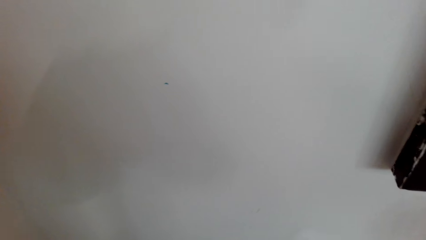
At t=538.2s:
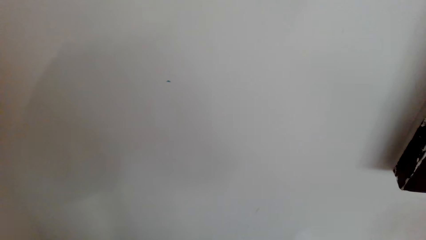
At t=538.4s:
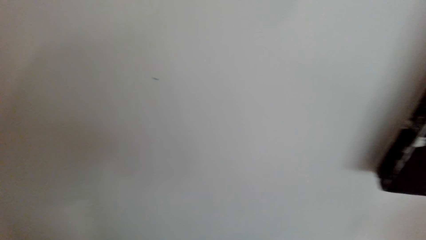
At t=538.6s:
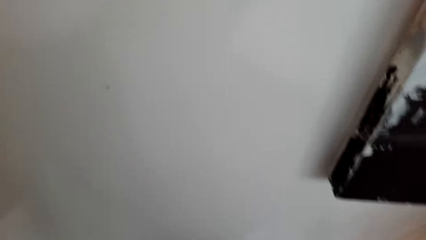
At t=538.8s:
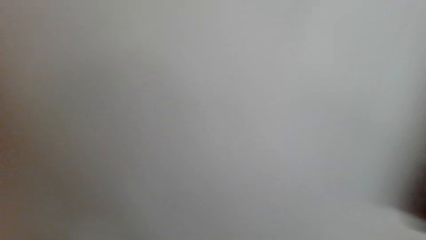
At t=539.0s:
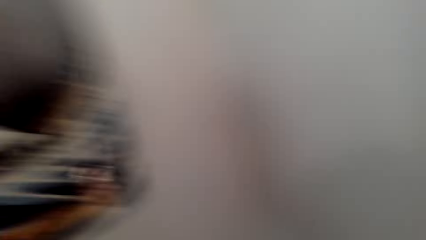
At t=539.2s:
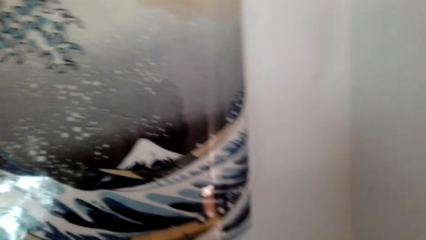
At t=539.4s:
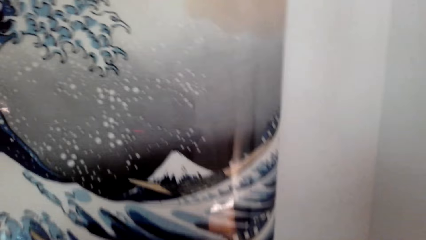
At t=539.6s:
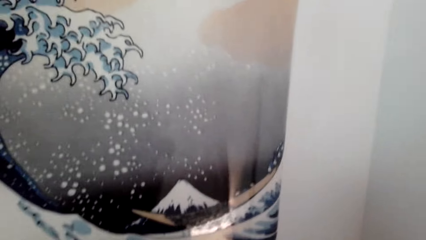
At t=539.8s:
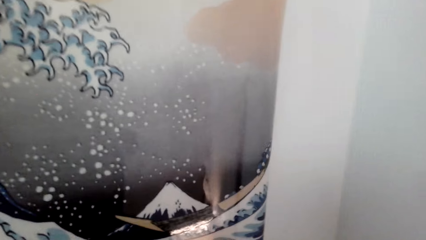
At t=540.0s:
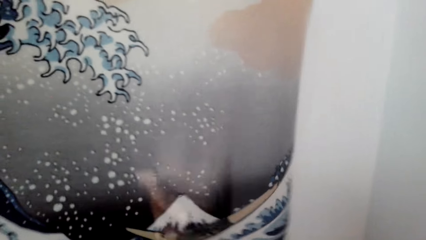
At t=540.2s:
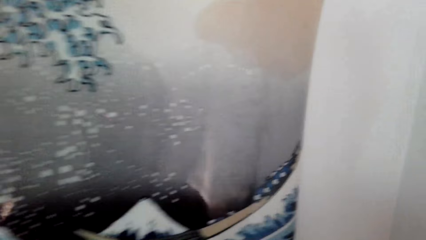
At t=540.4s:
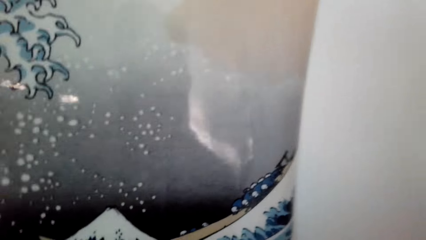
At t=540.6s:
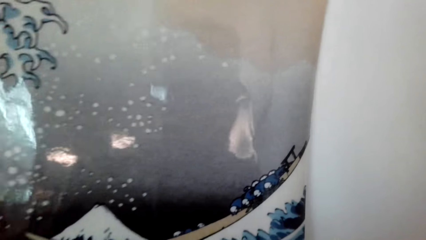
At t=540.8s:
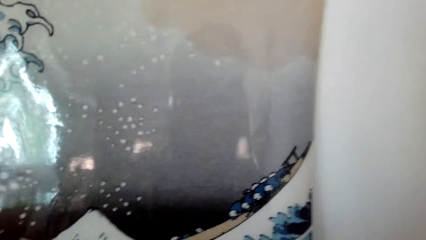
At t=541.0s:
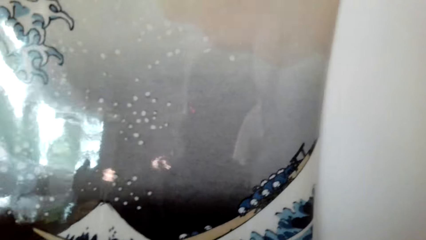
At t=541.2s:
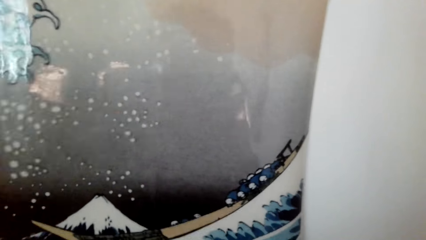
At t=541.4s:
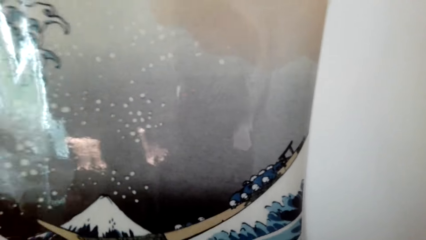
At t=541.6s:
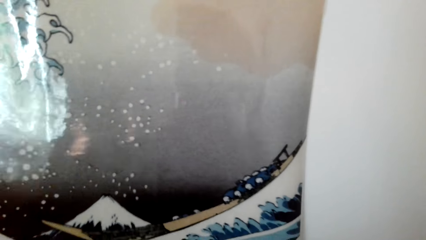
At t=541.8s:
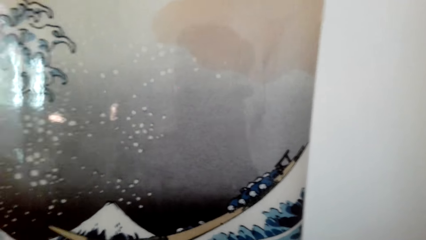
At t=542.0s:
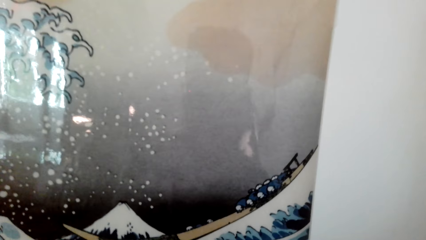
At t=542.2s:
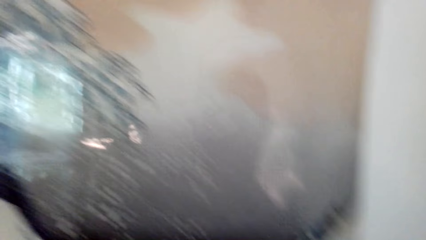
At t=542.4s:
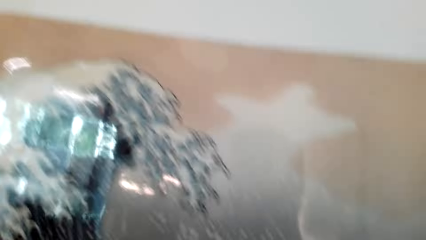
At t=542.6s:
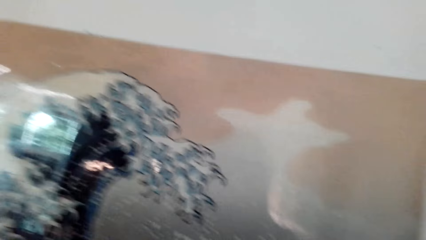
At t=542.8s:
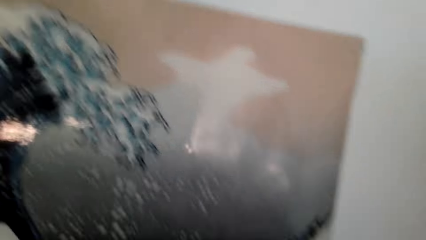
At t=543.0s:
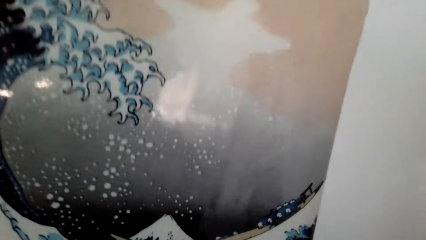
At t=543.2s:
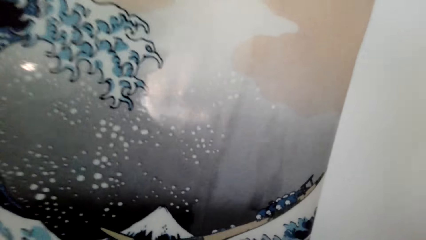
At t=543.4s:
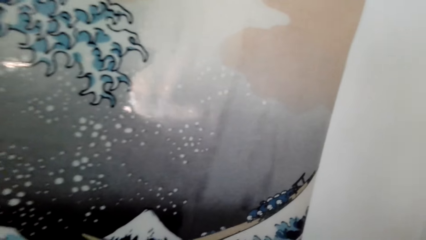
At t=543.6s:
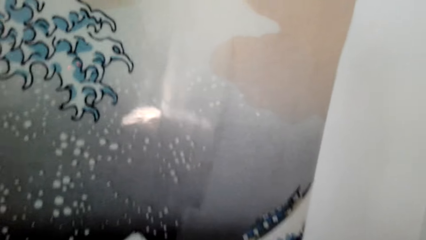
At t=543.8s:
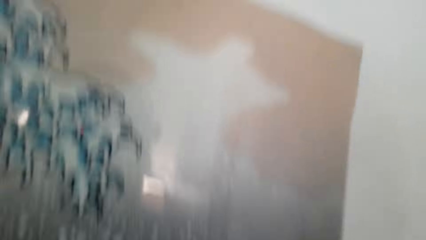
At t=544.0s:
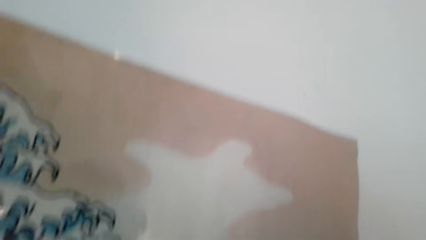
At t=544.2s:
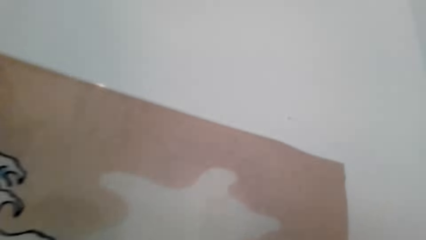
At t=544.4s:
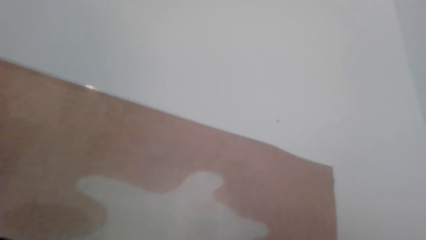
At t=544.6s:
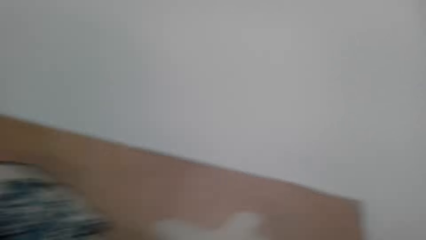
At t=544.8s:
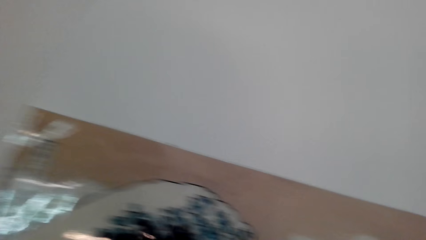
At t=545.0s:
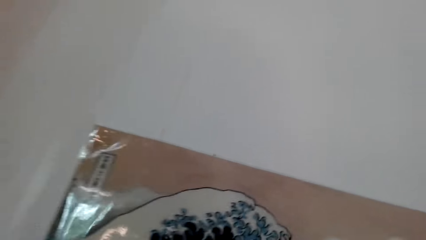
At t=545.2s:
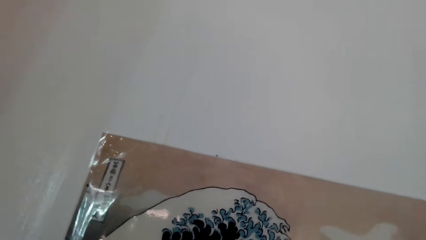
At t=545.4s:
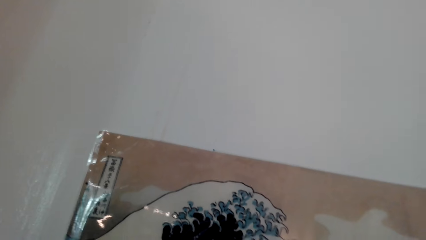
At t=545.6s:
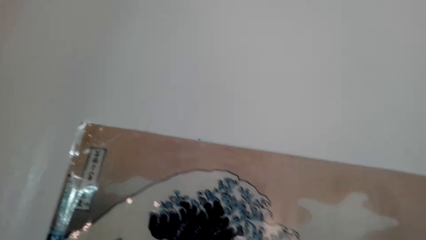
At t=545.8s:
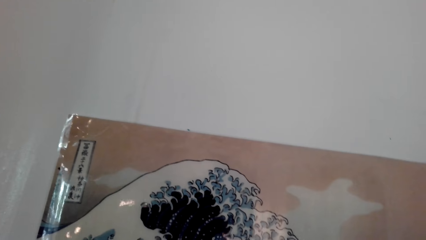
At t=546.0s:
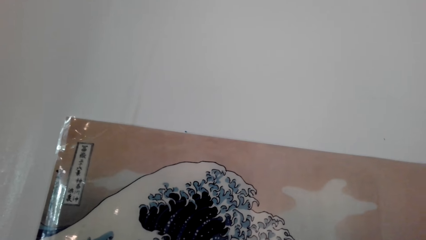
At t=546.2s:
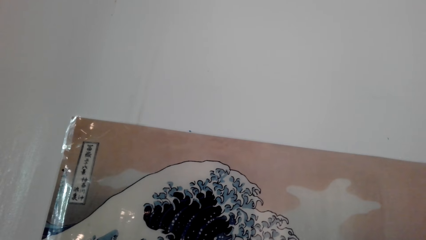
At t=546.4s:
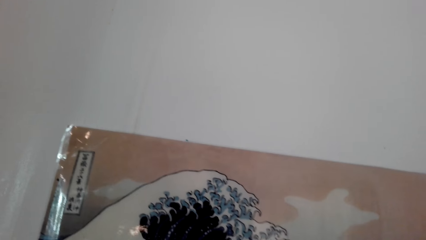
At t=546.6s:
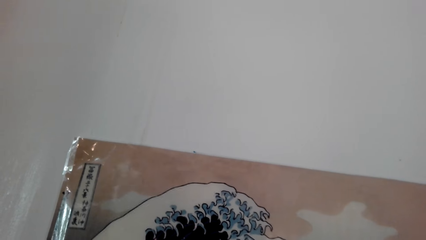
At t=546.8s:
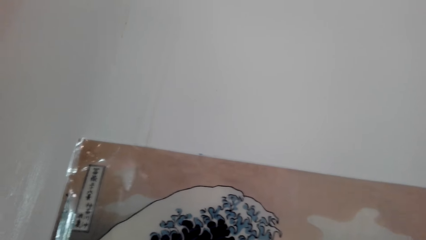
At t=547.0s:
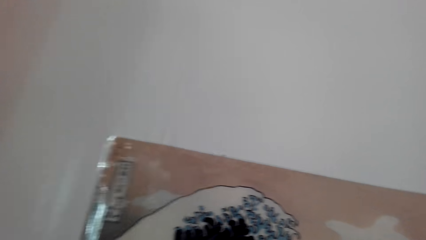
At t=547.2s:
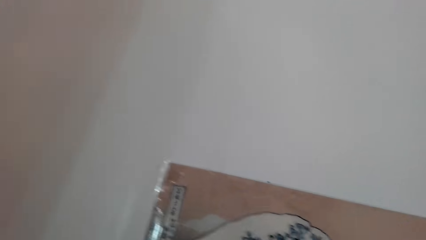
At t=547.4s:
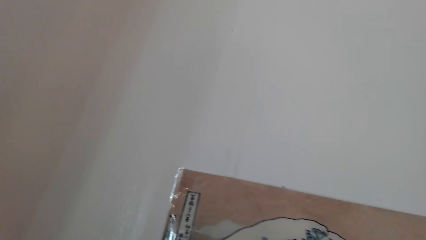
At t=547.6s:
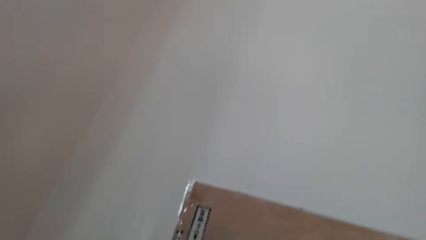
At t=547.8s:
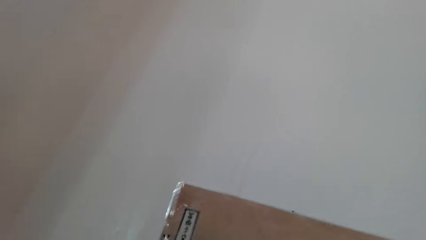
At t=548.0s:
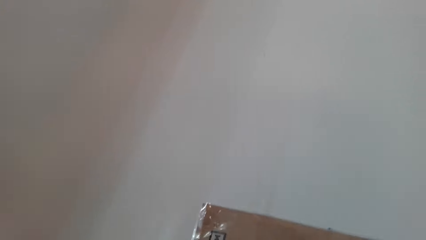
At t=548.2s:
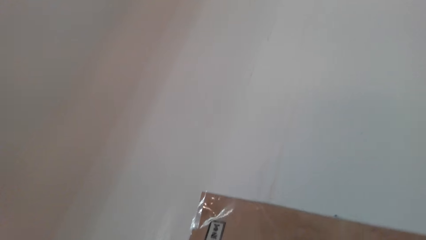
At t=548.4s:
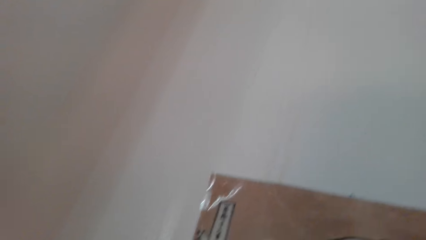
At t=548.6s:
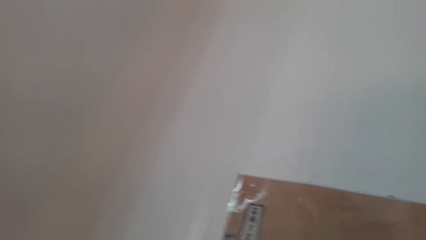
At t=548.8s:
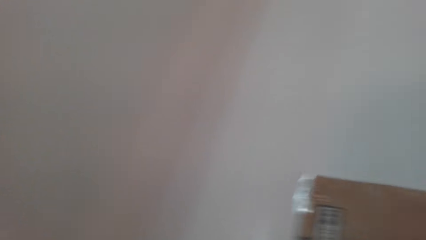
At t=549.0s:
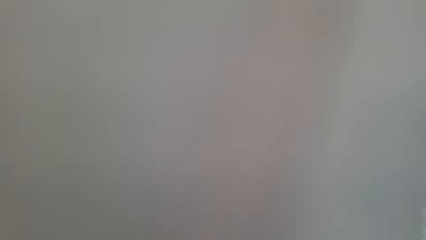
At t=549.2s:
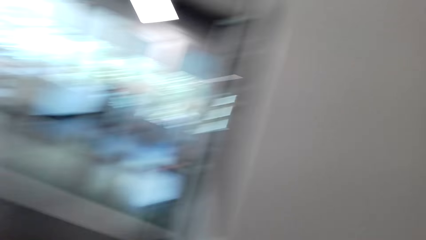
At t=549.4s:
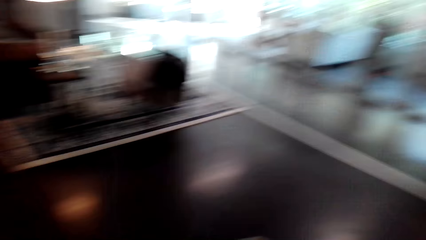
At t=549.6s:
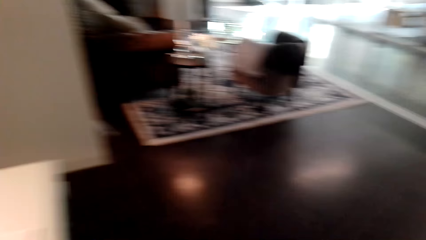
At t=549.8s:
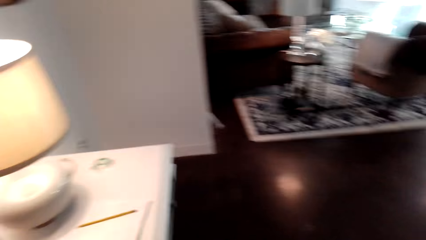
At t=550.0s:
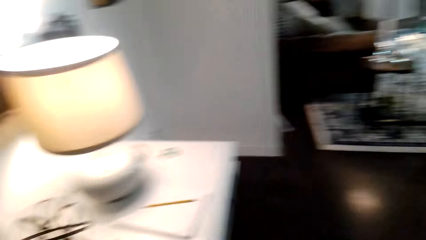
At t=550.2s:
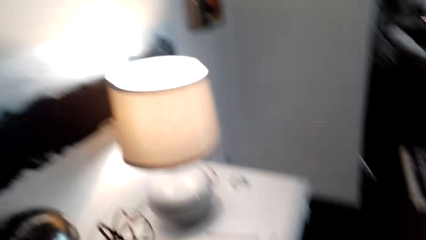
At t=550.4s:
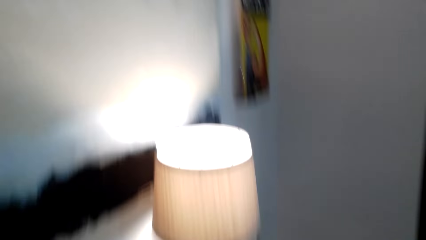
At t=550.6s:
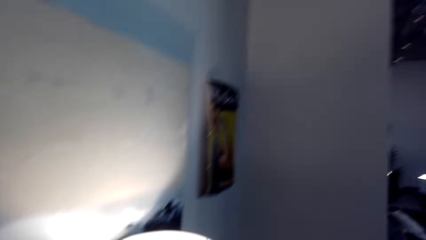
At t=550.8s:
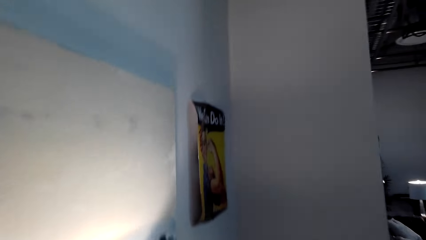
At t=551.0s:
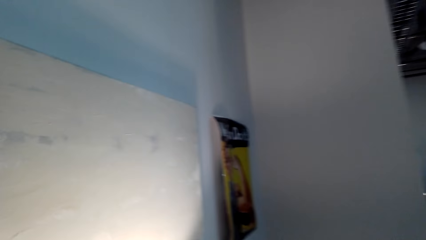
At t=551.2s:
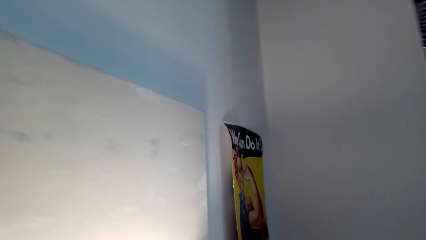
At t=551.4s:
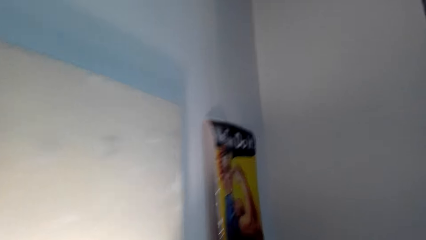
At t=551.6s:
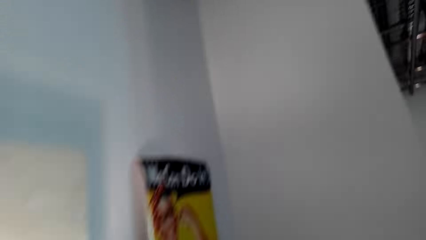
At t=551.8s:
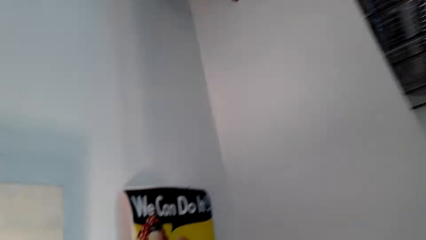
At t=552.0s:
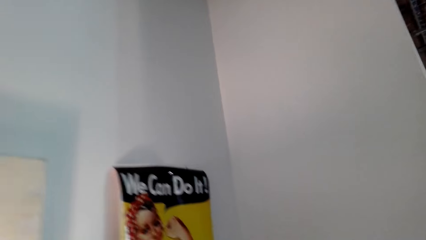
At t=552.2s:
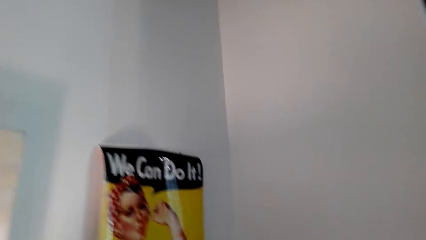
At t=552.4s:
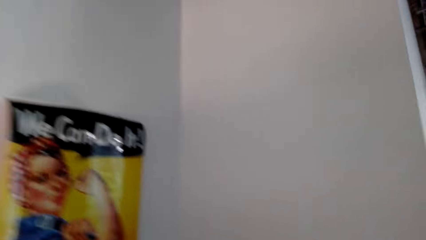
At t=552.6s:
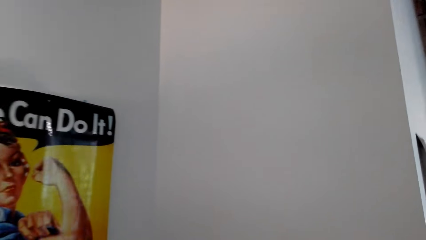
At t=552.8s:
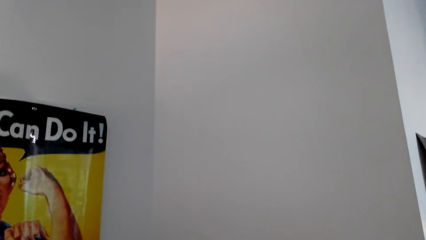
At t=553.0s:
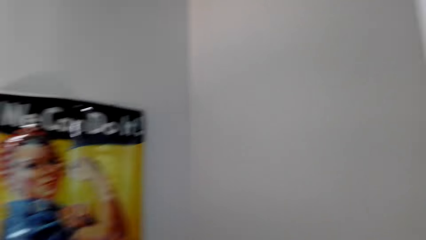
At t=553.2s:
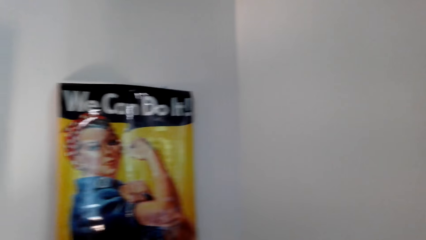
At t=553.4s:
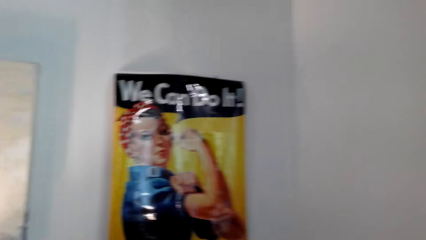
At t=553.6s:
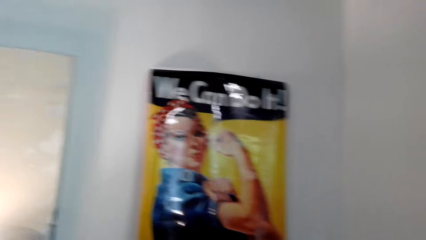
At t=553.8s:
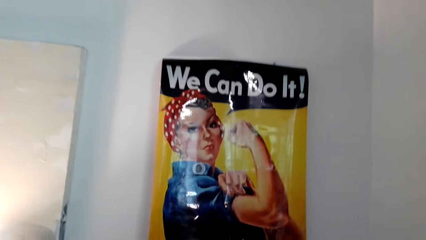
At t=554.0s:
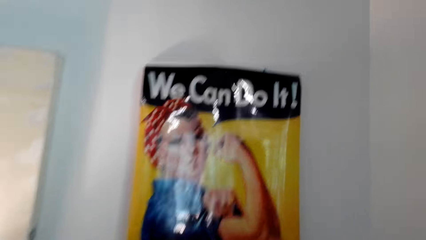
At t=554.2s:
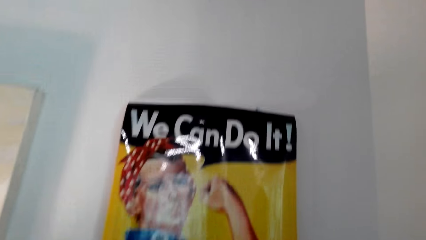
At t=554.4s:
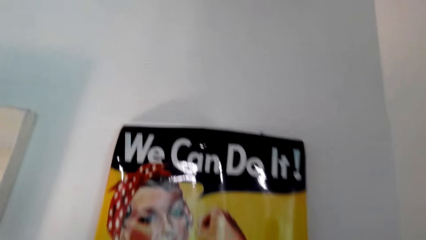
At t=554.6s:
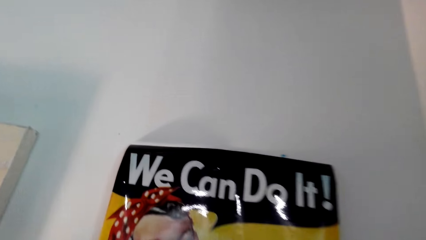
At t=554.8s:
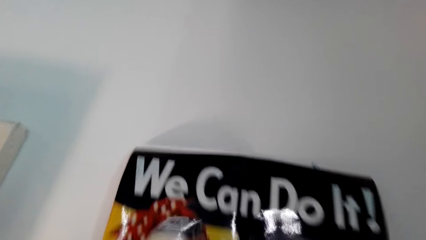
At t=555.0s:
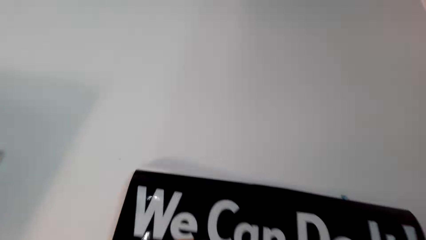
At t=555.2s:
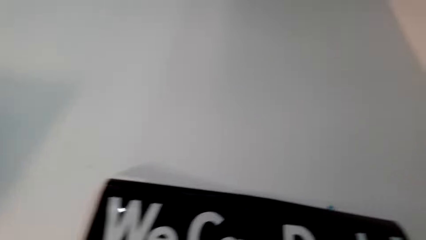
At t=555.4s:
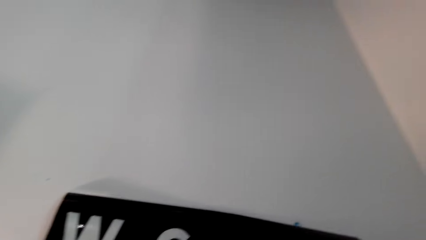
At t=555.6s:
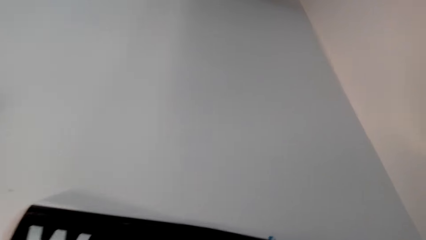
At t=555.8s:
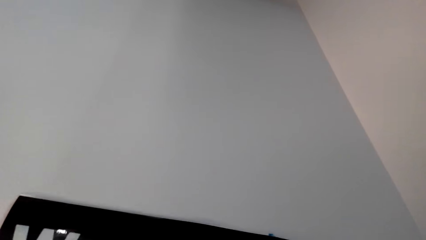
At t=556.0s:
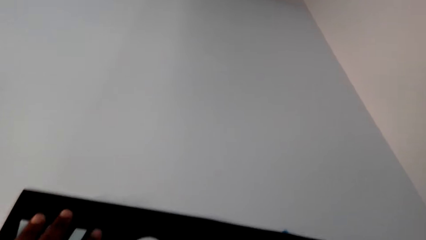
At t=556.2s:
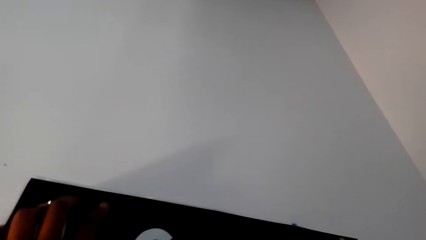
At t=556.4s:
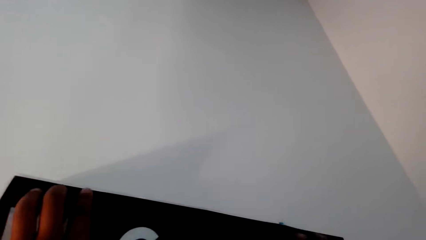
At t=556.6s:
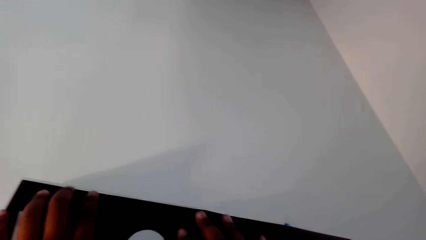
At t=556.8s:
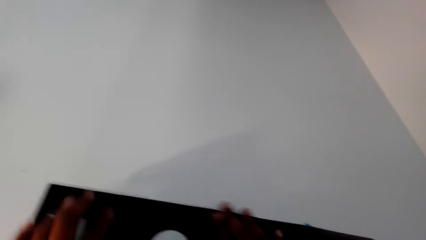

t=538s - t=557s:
The camera wearer sticks the art paint on the wall. They stare at the art paint. They walk in the house. They interact with a lady. They look around. The lady interacts with the camera wearer. The camera wearer fixes a painting on the wall.
